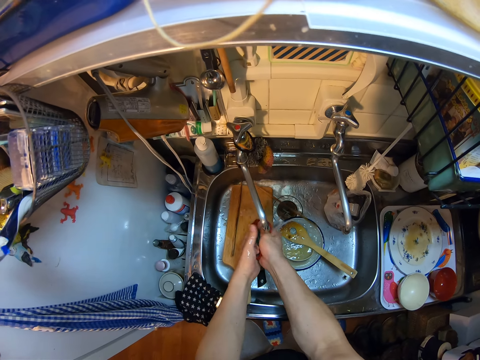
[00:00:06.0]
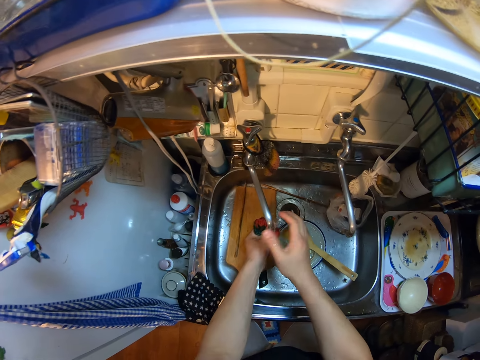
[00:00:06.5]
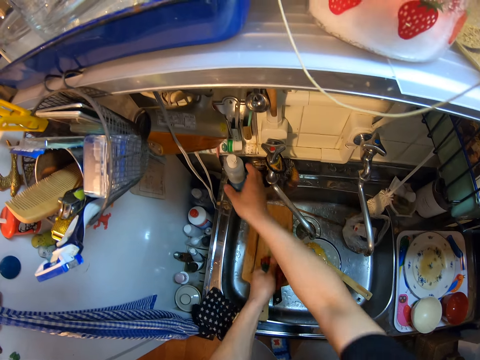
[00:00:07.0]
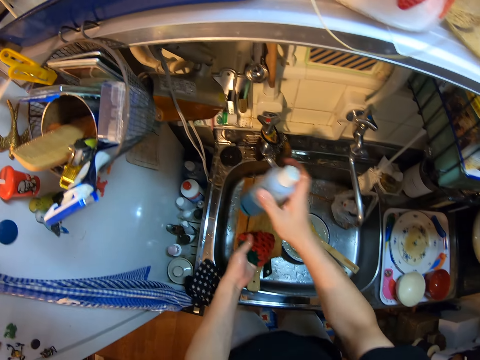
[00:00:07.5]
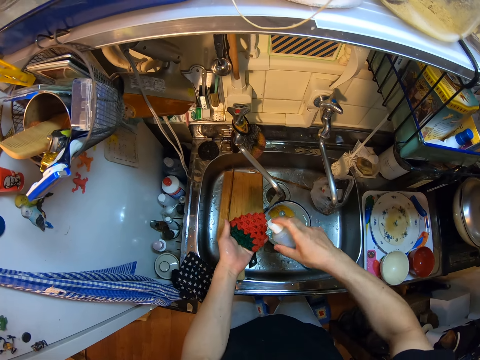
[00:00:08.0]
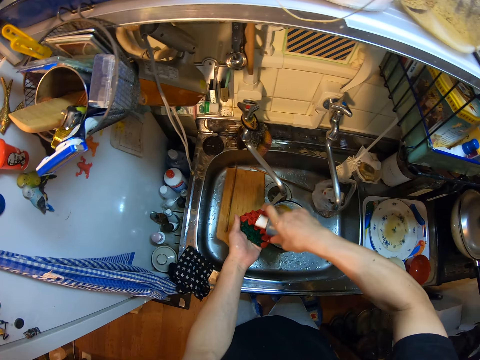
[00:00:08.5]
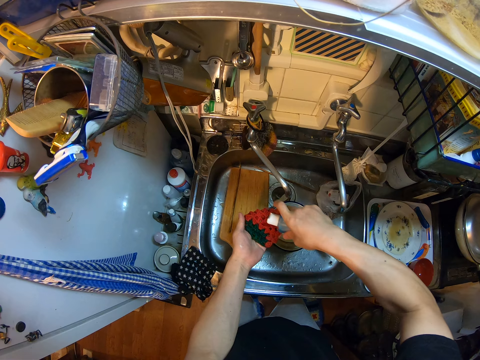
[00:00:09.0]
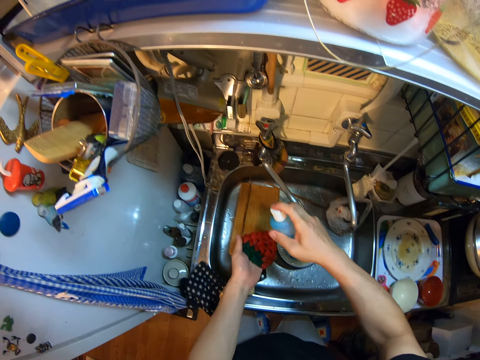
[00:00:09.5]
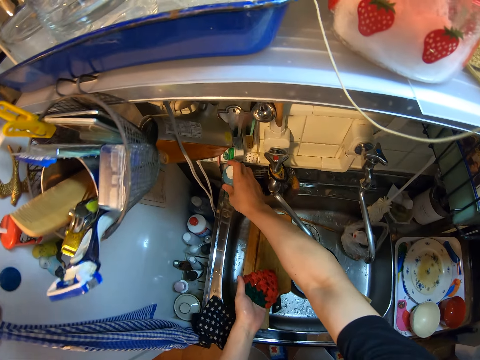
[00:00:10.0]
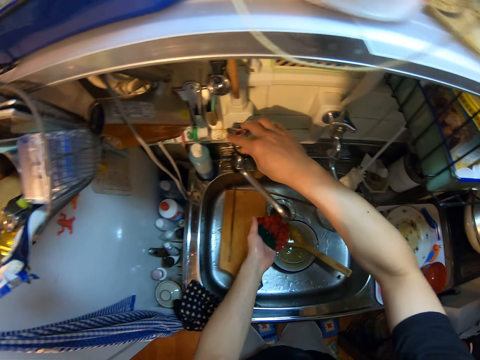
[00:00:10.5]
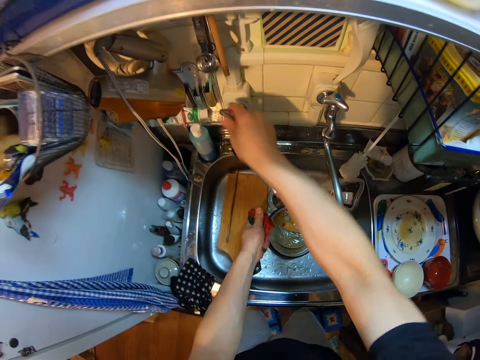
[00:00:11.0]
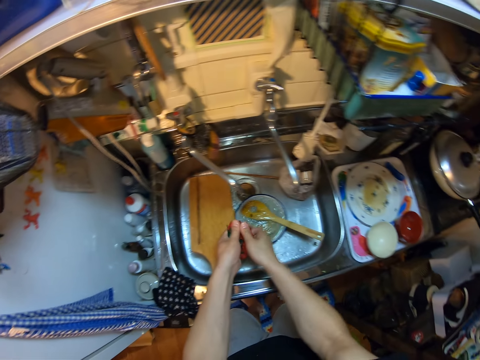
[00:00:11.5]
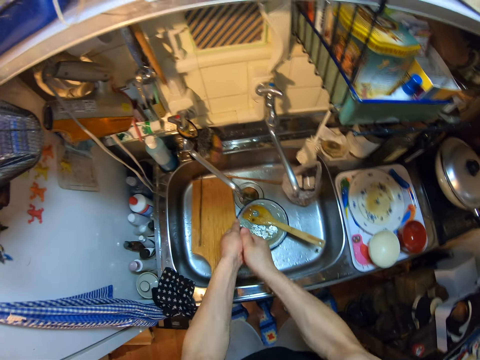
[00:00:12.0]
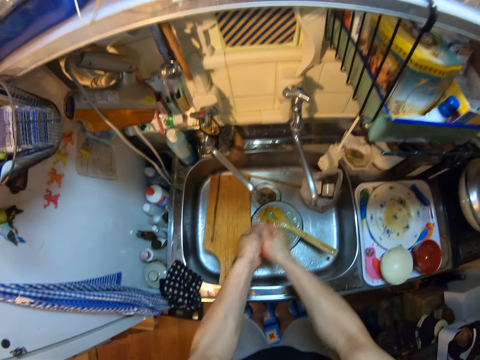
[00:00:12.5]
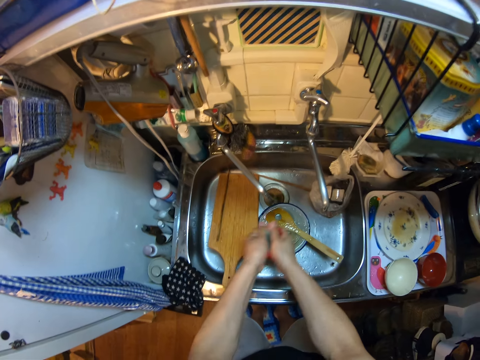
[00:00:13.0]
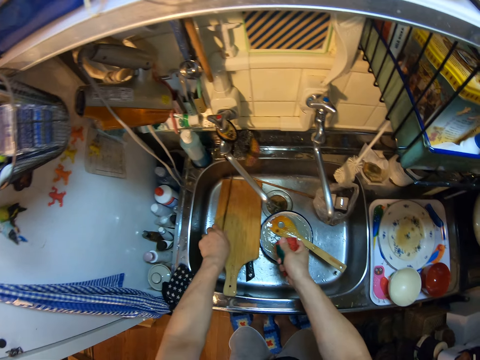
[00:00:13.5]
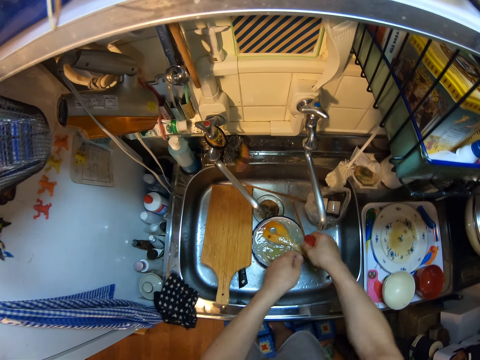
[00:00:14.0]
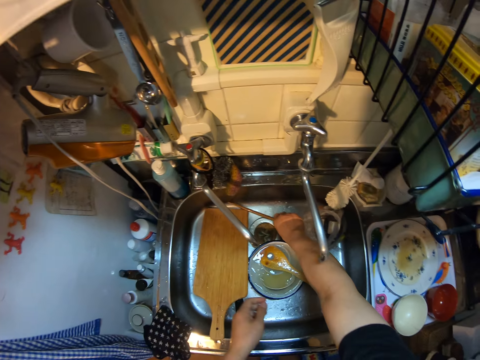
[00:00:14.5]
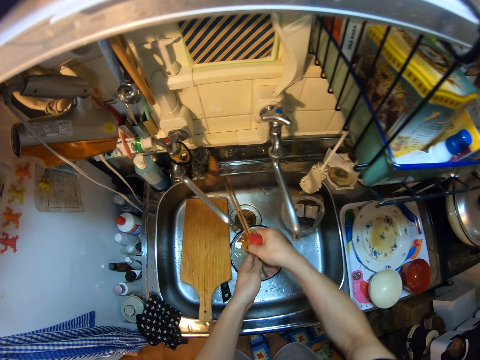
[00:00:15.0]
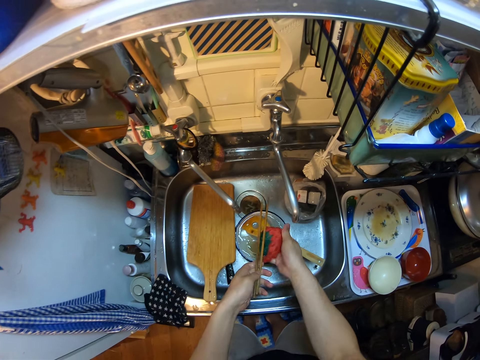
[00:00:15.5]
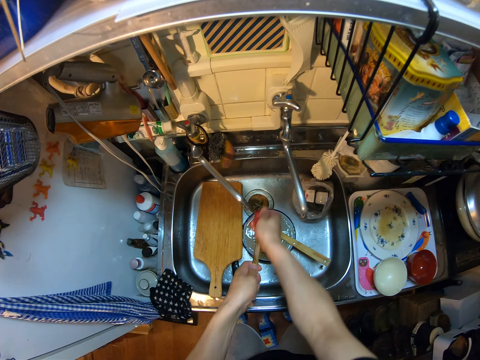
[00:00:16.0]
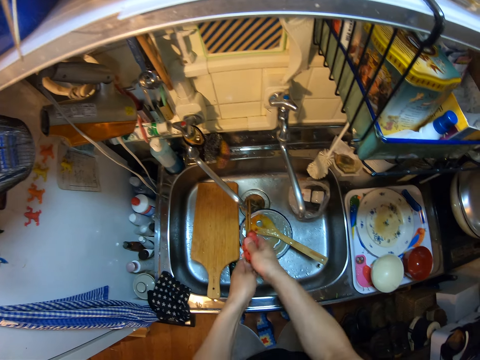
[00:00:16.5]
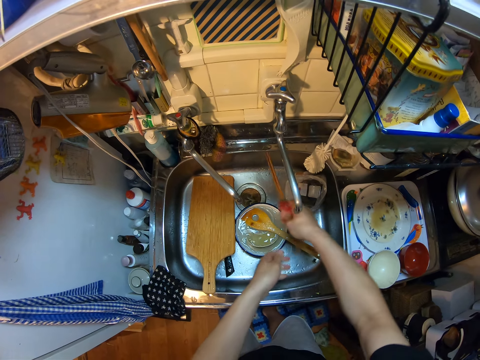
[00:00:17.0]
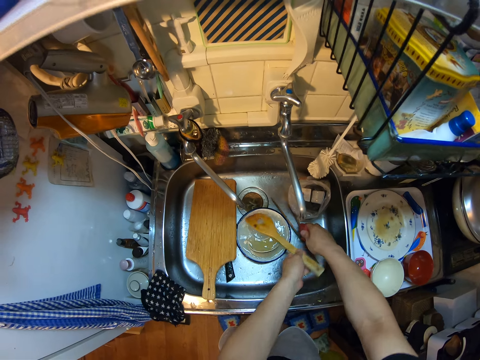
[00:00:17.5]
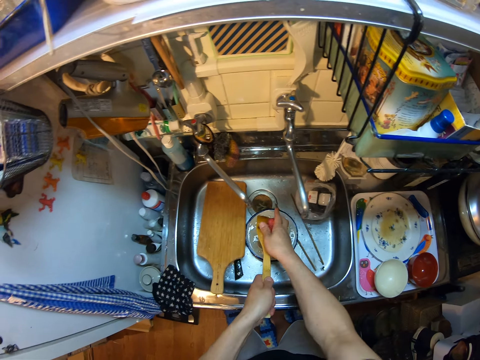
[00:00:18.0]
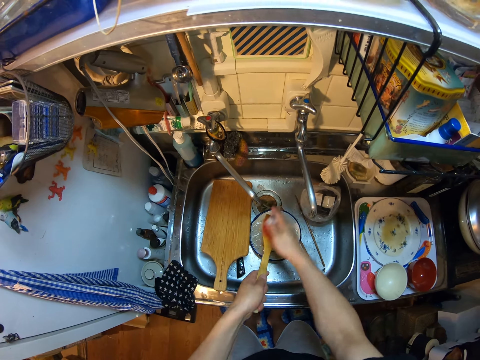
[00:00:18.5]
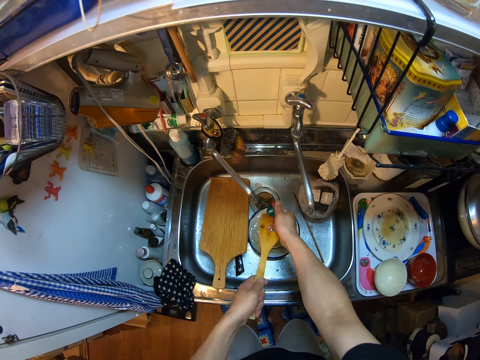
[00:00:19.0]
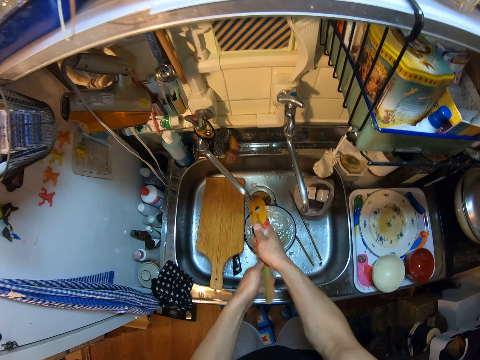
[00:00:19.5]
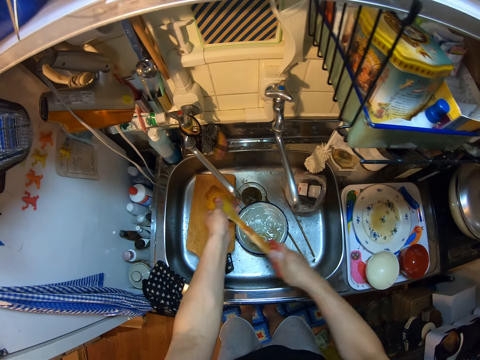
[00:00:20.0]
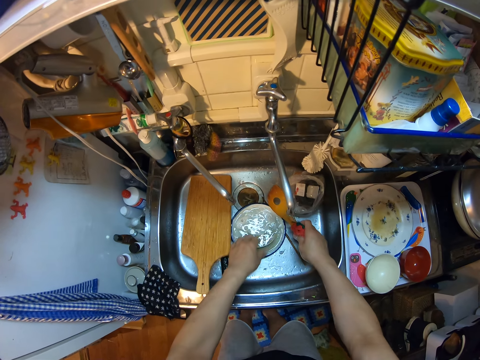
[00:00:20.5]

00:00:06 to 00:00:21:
The camera wearer adjusts the tap to the right. He picks up a soap container from the sink slab, opens the soap container, and pours soap on the scrub sponge. He closes the soap container and drops the soap container on the sink slab. He turns off the tap. He washes the sponge with his hands. He washes the tap. He picks up the utensils, the chopsticks, in the sink. He washes the utensils in the sink with the sponge. He drops the utensils in the sink. He takes the spoon and washes the spoon.

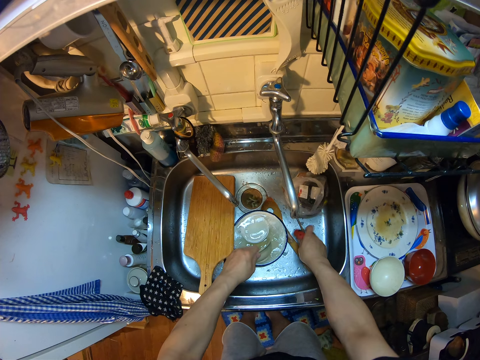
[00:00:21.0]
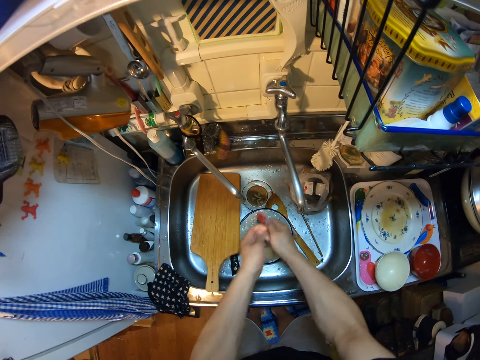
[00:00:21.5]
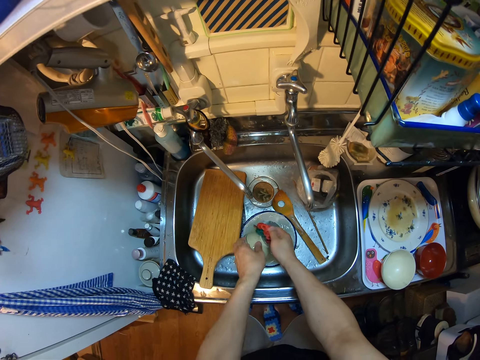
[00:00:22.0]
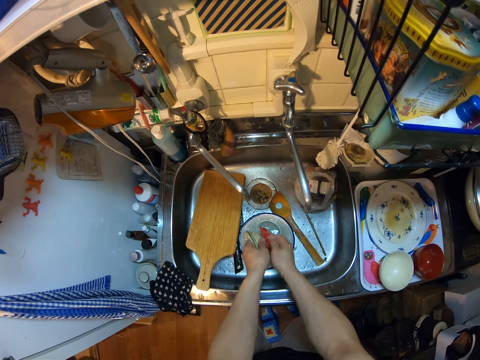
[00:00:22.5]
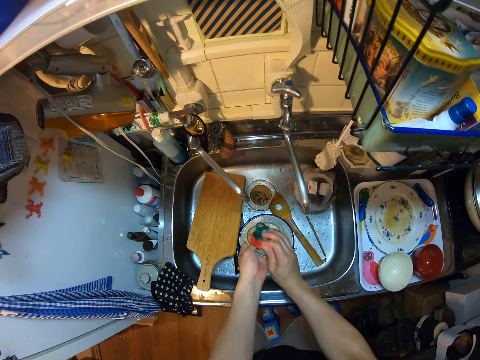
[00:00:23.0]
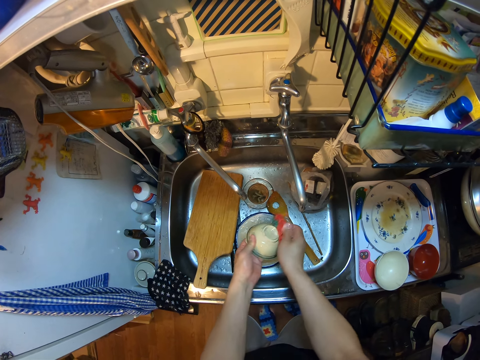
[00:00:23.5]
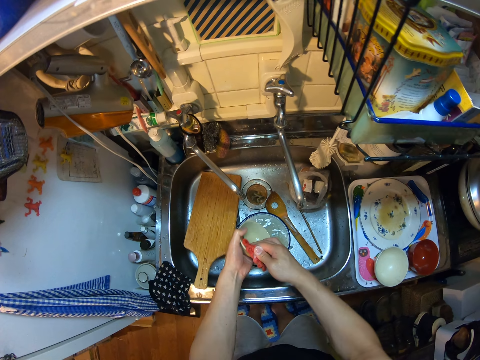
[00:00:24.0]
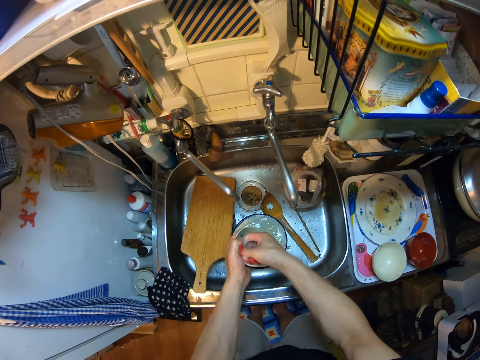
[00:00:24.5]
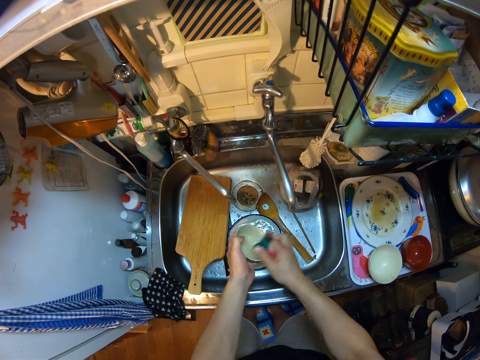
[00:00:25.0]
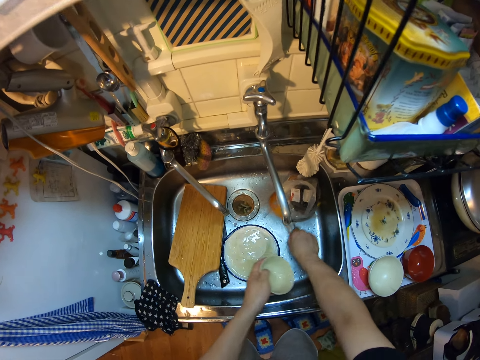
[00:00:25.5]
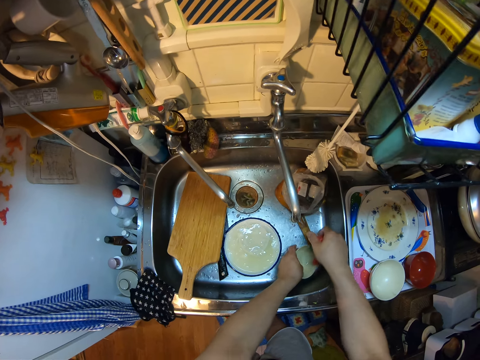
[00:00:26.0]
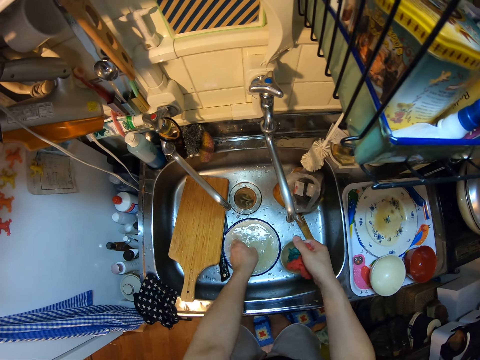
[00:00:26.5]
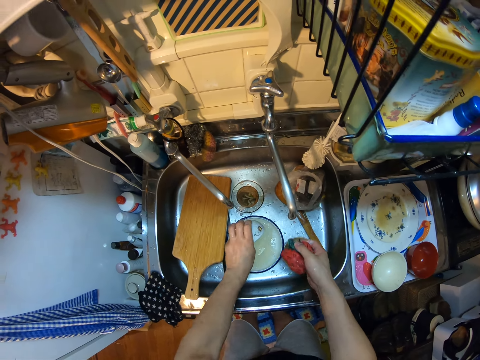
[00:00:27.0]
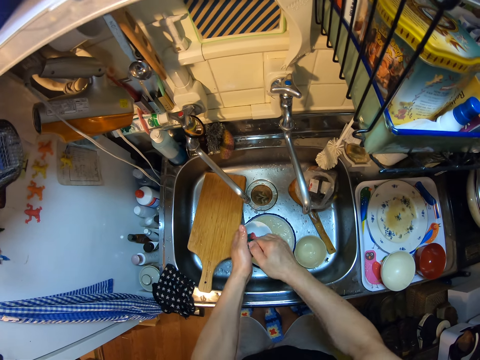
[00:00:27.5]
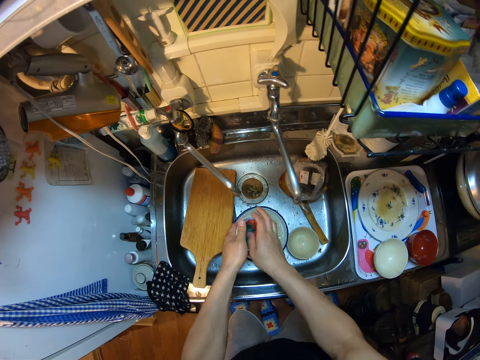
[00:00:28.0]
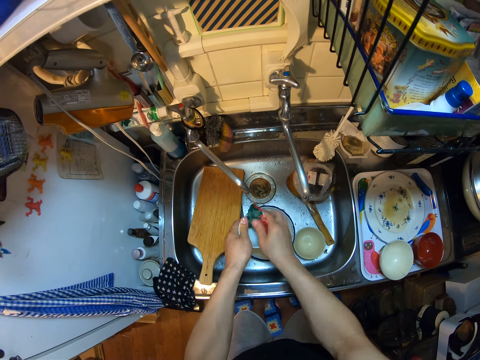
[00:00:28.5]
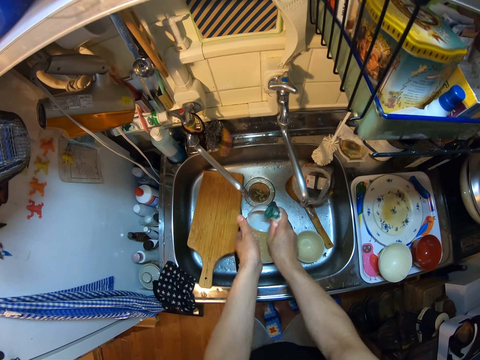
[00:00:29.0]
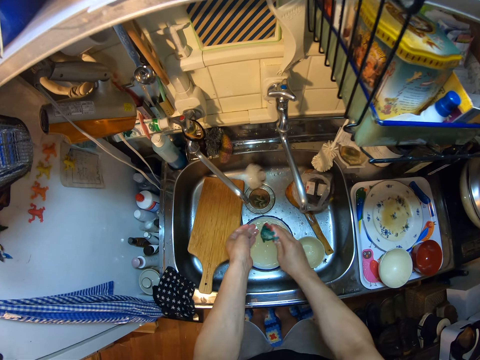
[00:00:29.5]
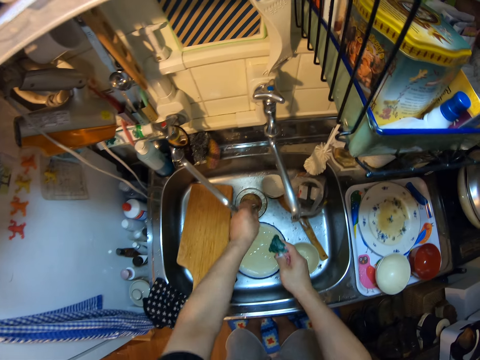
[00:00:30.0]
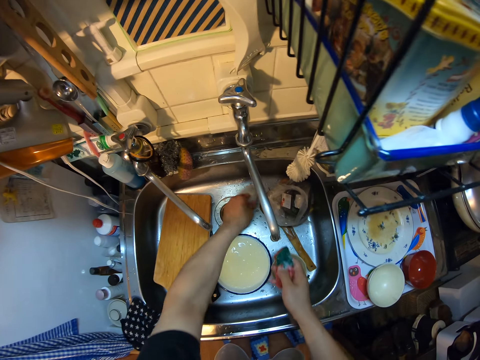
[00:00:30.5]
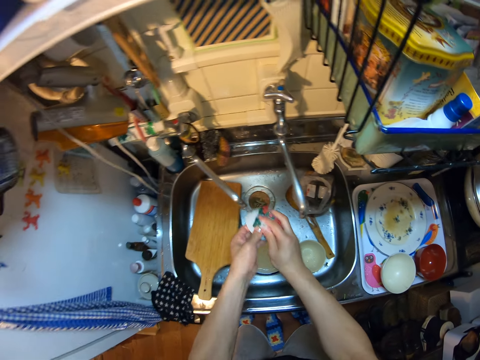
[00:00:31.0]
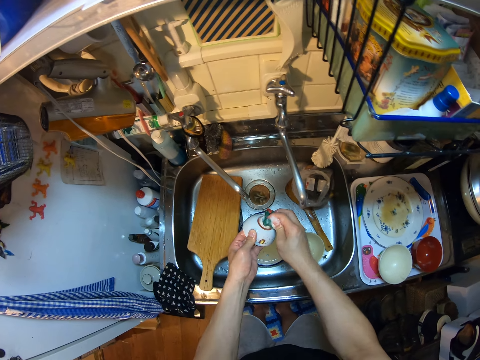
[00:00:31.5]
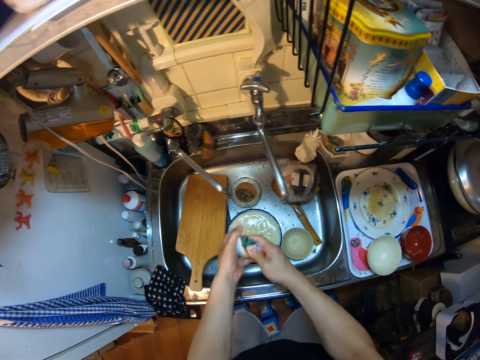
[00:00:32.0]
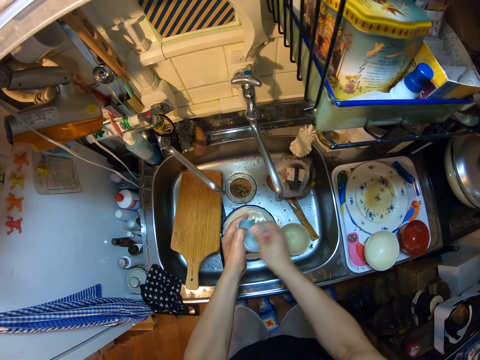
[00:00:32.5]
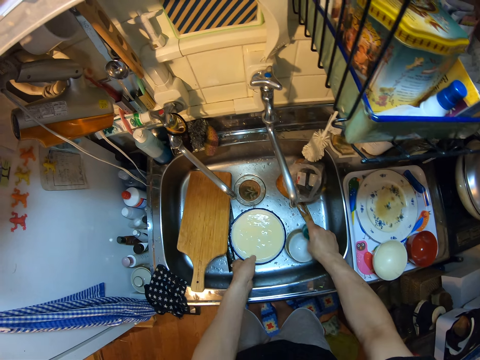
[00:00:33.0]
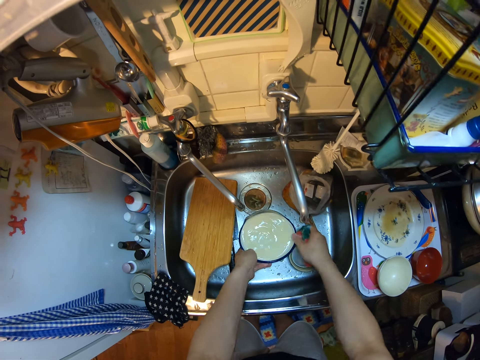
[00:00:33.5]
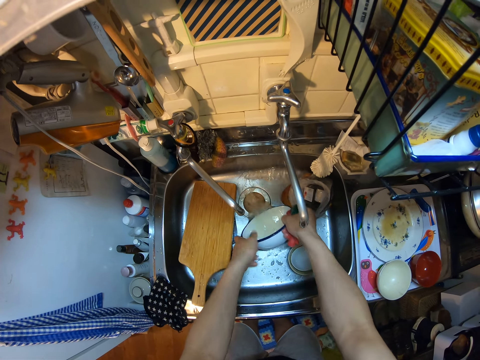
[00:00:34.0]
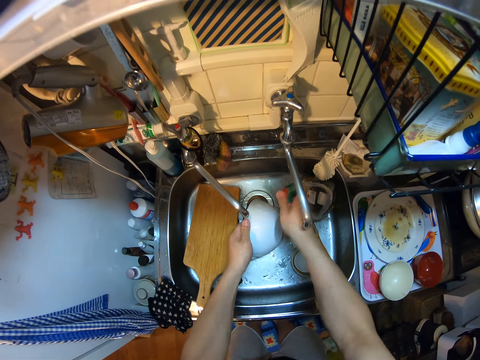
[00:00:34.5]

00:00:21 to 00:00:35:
The camera wearer puts down the spoon, takes the bowl, and washes the bowl. They adjust a spatula in the sink. They put down the bowl. They take the bowl and wash the bowl. They drop the bowl in the sink. They take the bowl and wash the bowl. They put down the bowl. They pour water from the bowl into the sink.
